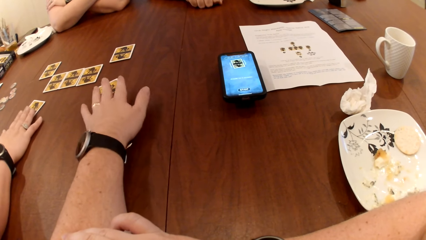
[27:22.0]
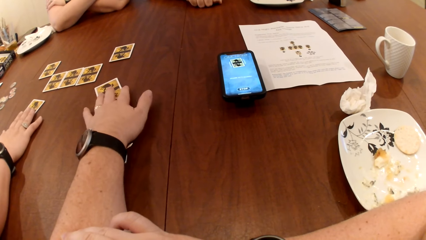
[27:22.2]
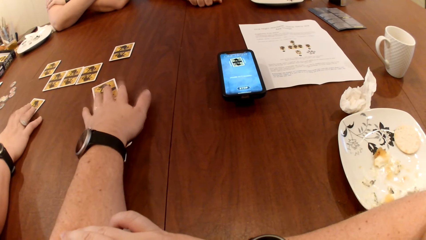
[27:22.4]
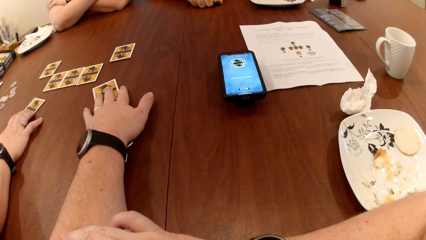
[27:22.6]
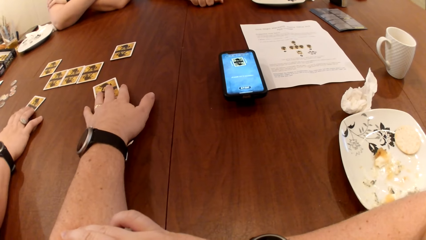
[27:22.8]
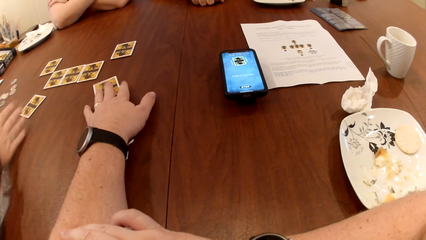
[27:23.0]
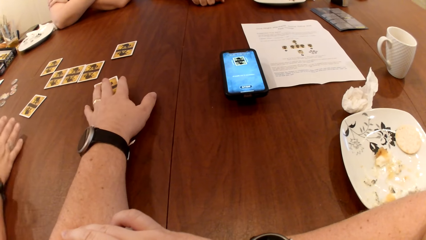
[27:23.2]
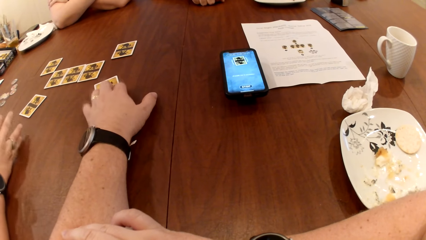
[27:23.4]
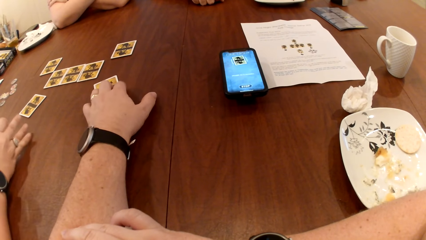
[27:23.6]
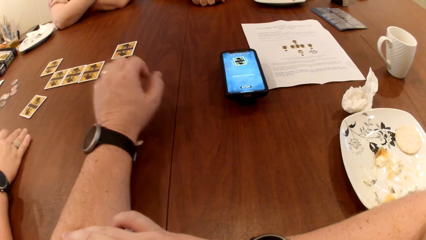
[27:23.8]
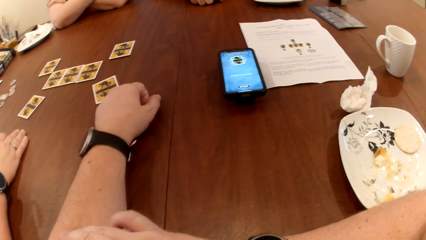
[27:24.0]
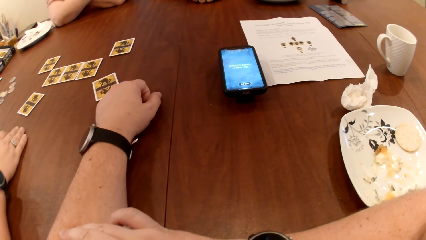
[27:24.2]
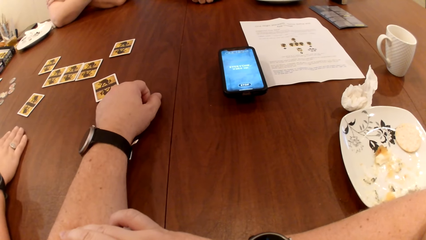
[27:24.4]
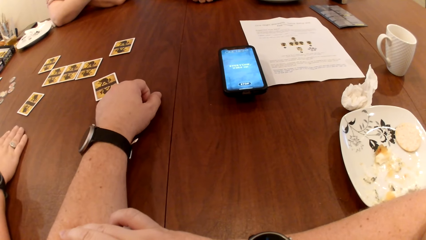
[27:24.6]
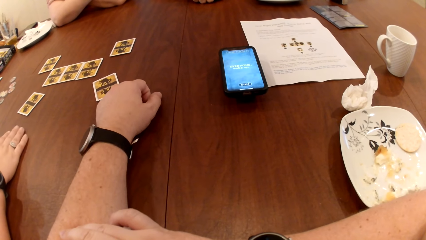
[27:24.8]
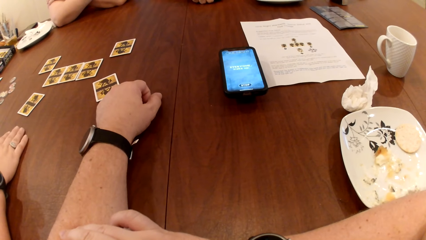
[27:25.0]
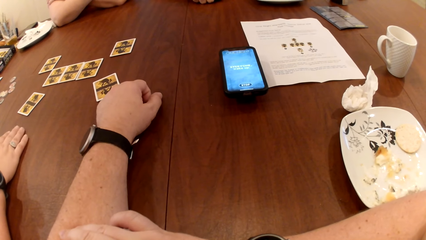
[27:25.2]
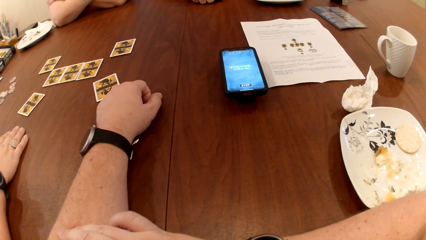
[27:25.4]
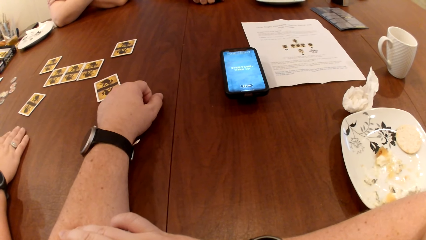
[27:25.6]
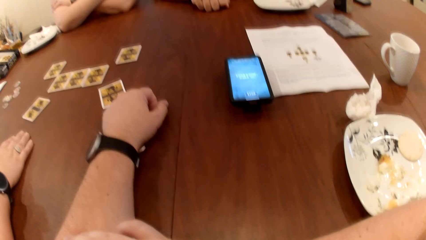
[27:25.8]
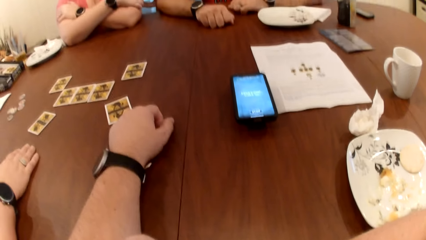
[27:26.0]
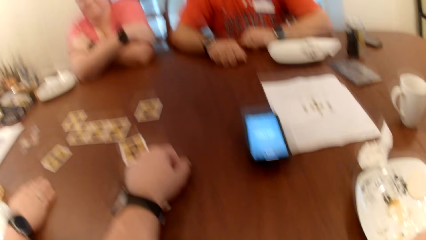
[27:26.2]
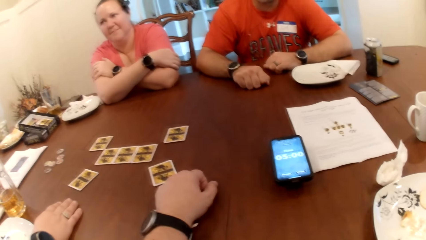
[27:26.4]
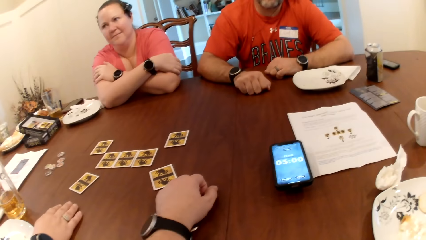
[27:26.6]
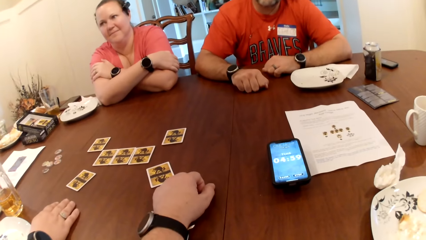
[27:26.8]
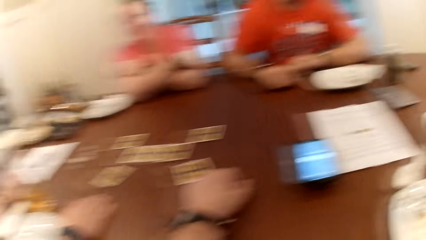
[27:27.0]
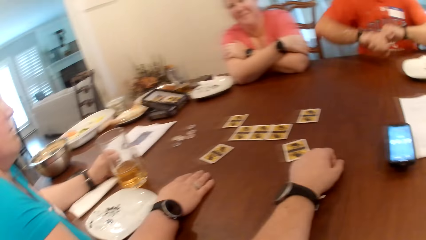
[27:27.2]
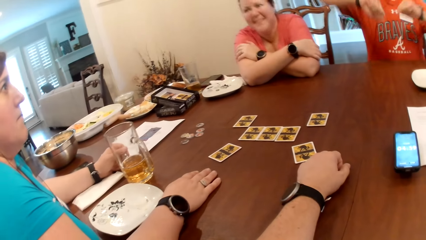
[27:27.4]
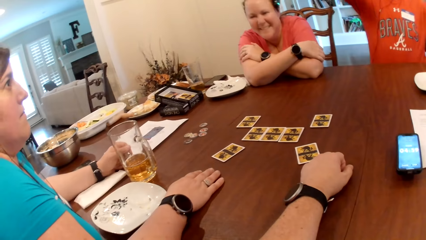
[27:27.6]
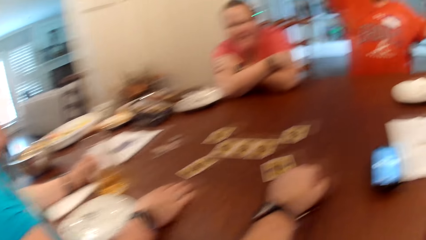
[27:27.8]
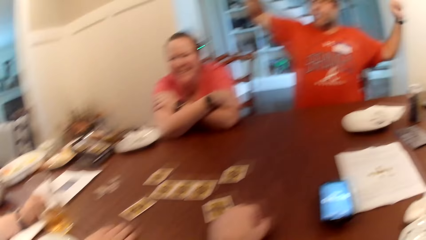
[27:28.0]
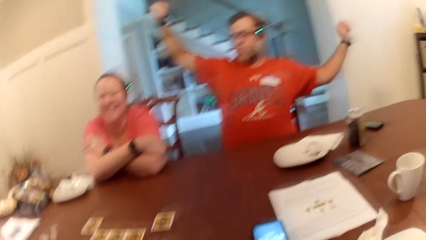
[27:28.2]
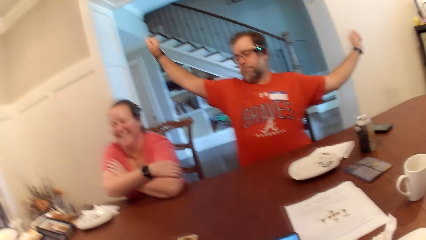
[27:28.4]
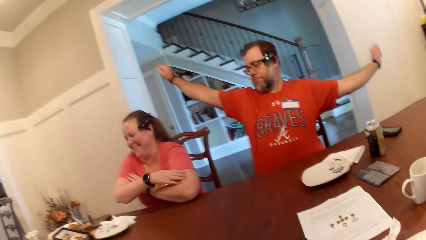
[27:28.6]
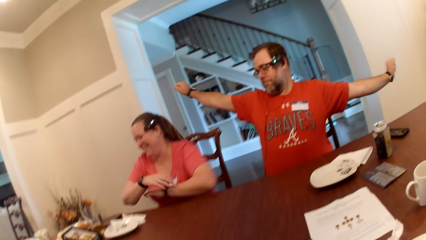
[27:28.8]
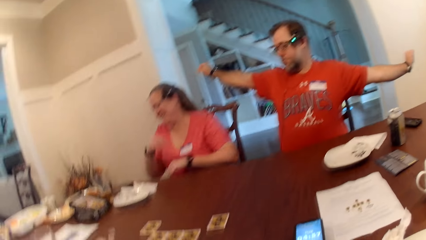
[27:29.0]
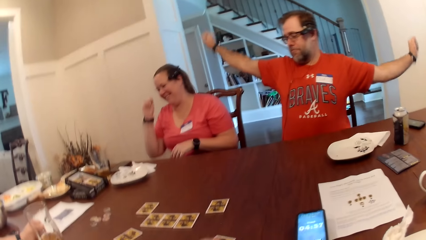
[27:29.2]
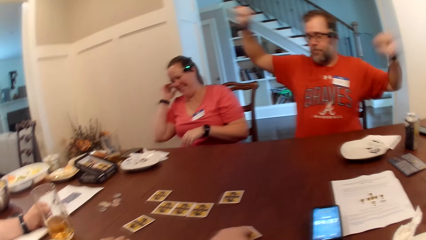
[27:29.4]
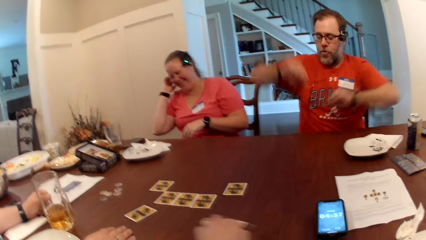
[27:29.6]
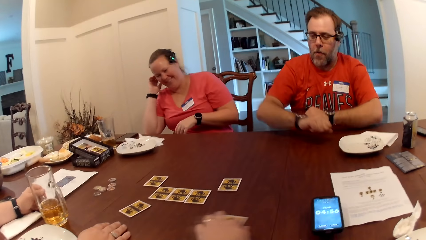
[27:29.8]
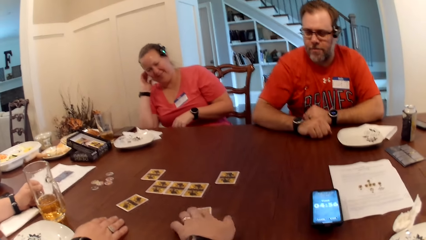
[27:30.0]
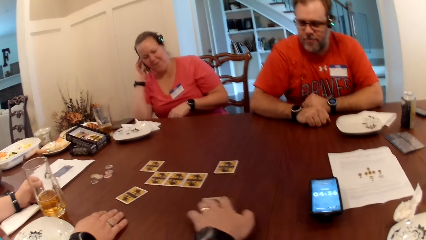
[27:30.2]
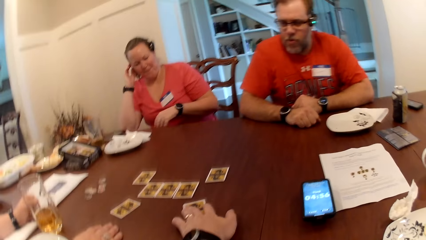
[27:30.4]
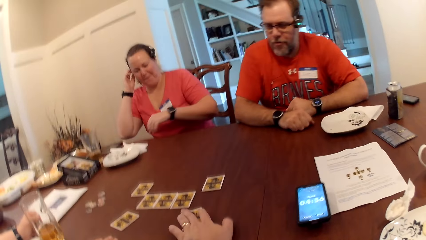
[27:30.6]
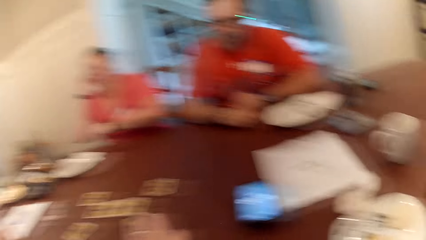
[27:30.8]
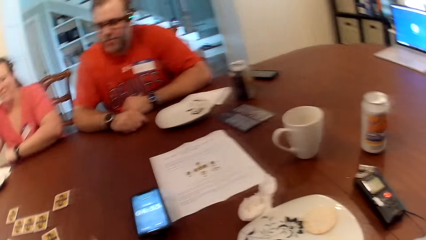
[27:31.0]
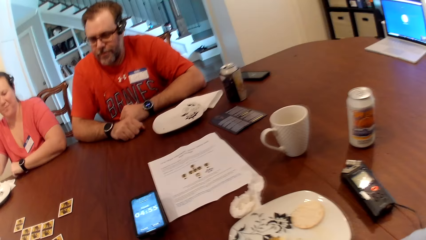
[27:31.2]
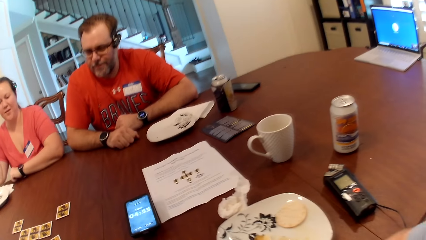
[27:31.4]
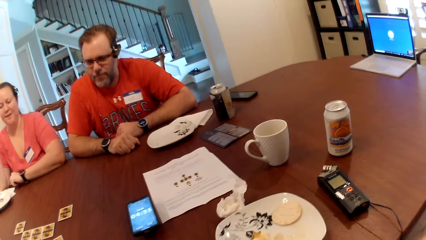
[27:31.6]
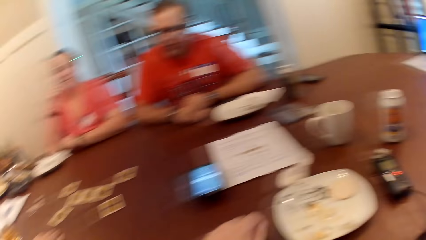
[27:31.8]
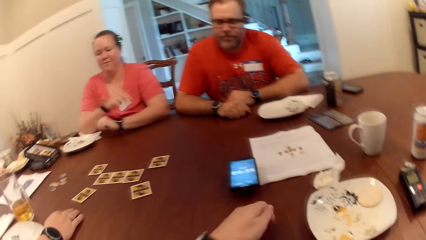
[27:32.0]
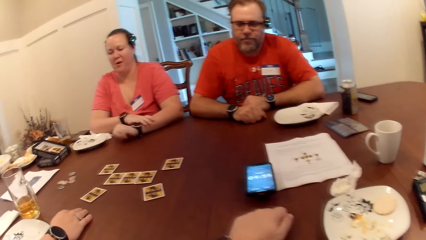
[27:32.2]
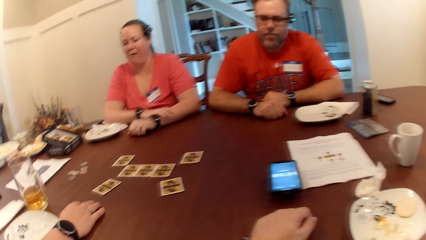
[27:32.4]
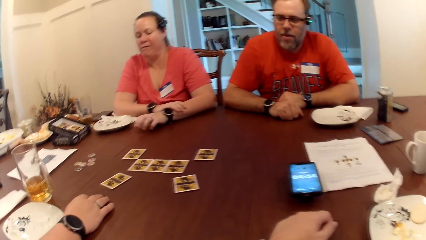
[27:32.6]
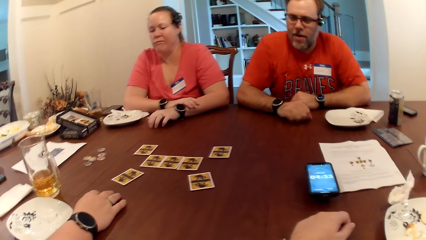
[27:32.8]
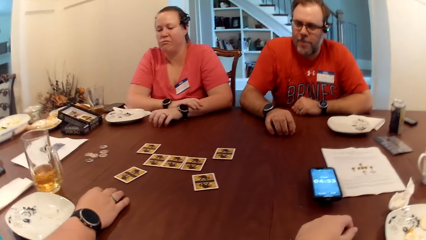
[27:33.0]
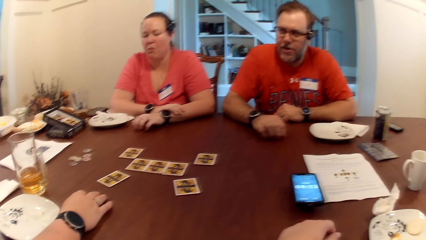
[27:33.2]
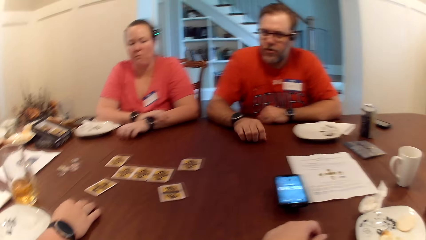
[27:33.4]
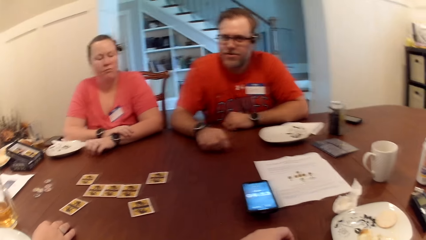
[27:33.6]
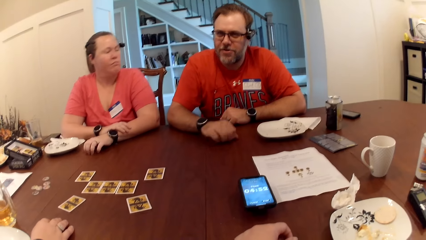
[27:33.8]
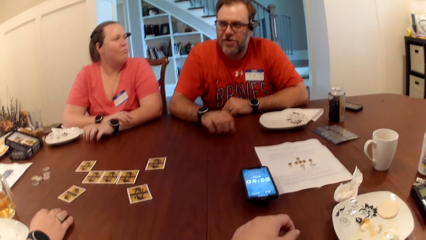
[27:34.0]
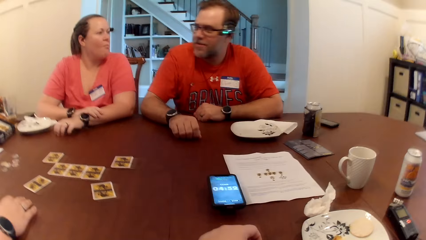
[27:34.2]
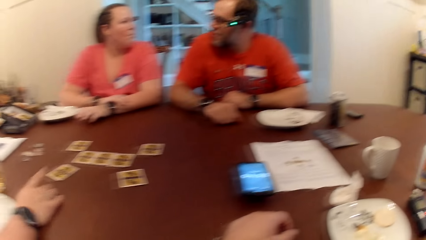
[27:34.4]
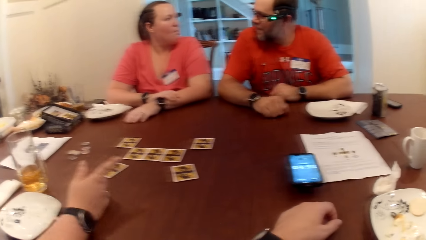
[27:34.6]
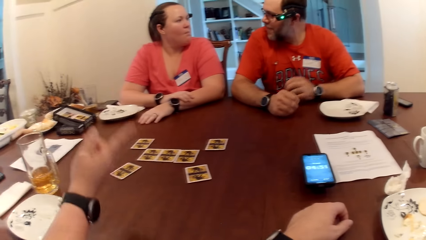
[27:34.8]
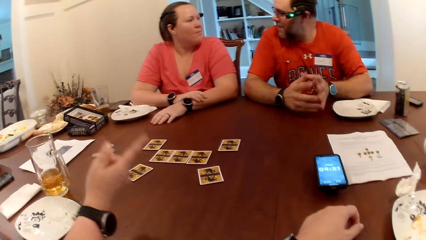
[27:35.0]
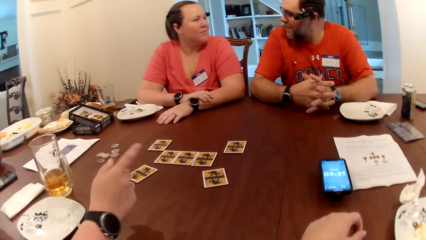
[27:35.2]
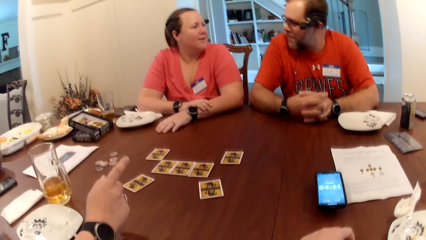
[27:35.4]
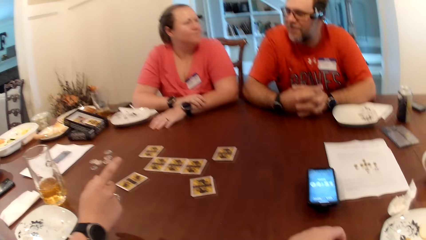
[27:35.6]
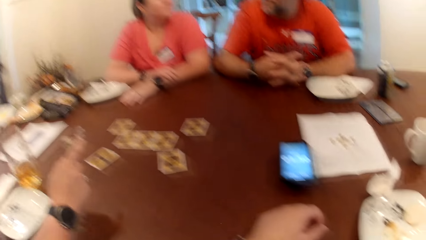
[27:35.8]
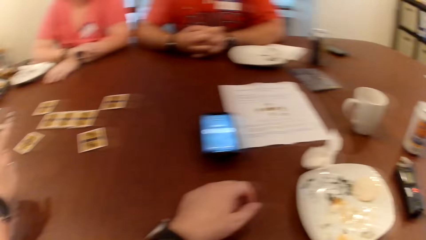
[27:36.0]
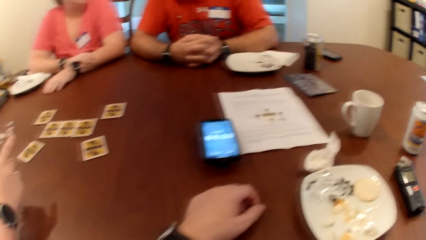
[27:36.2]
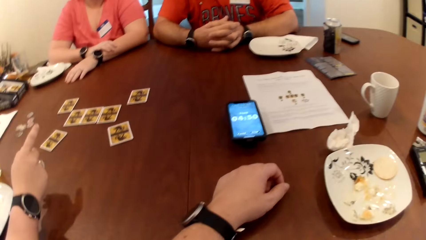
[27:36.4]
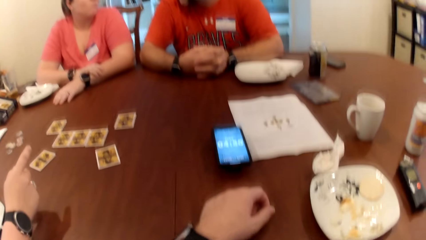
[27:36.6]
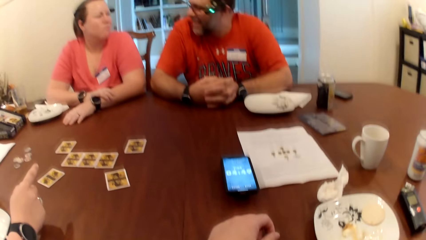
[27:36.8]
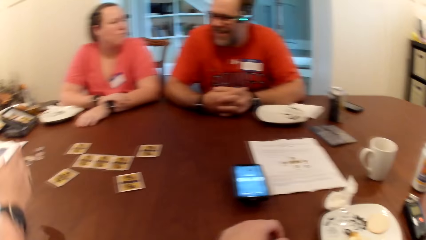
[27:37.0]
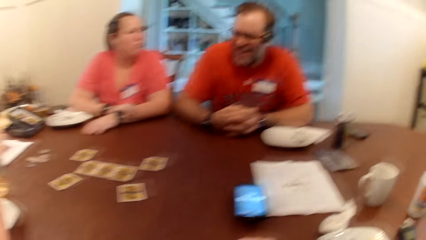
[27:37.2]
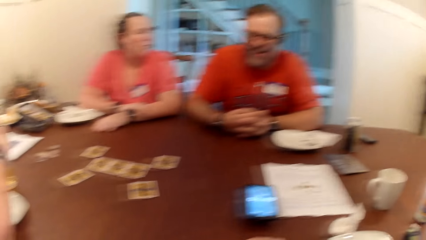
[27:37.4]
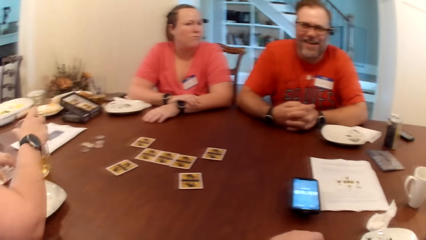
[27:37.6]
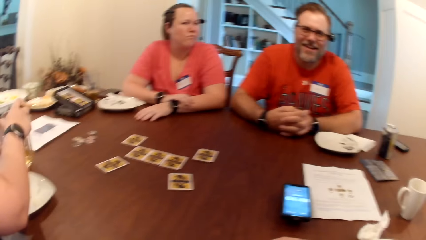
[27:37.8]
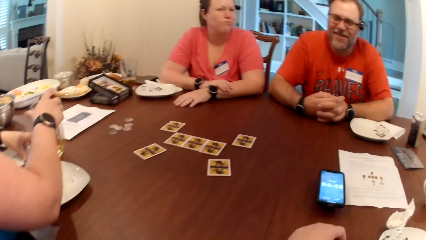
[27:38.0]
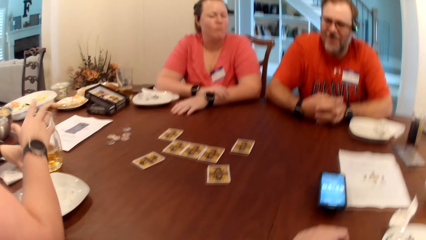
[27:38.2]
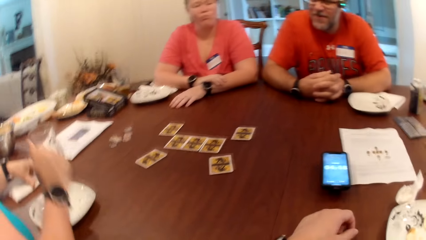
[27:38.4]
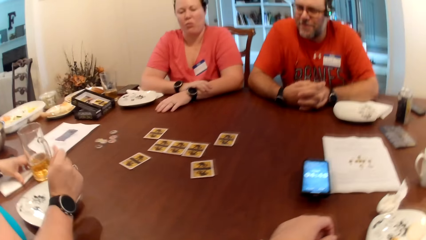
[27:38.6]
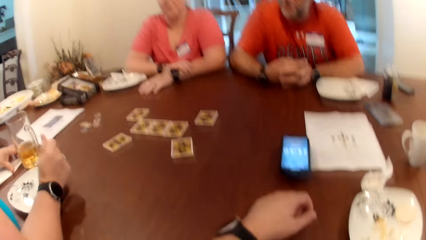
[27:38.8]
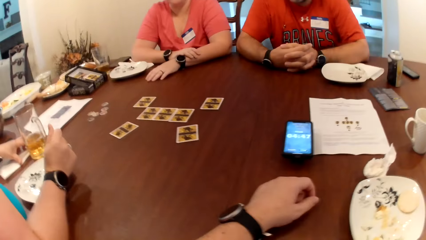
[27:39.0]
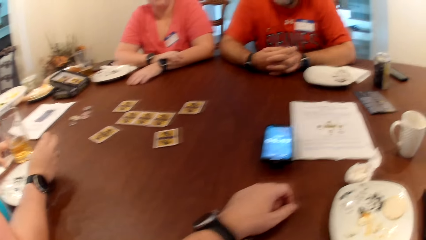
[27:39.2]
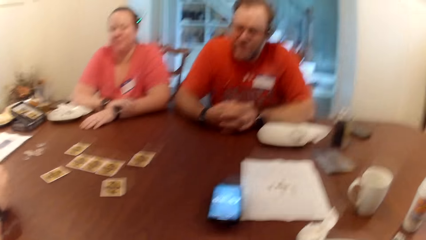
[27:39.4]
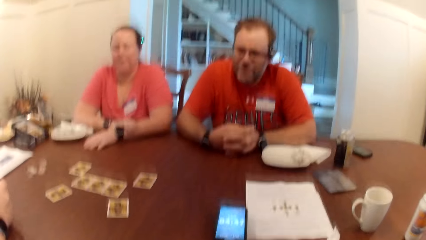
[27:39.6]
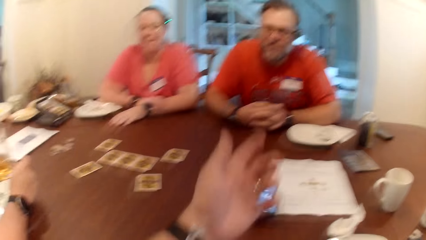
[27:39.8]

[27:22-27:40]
The camera wearer rotates the card on the table. A woman removes her right hand from the card. The camera wearer removes his left hand from the card. He rests his hand on the table. Another lady crosses her hands on the table. A man stretches both hands on the chair. The lady laughs. The camera wearer adjusts the card on the table with his left hand. The man rests his hands on the table, speaks, and scratches the table with his right hand. The woman speaks. The camera wearer speaks.
